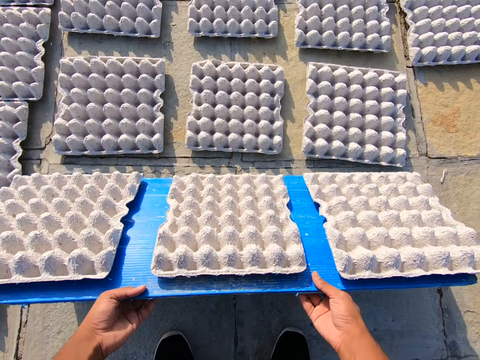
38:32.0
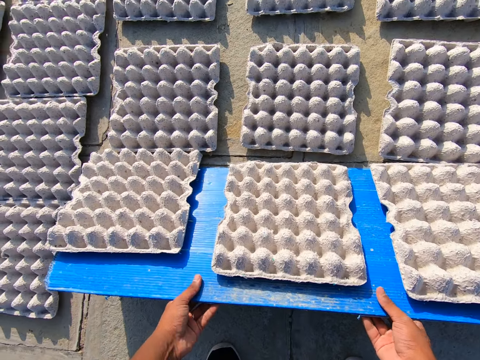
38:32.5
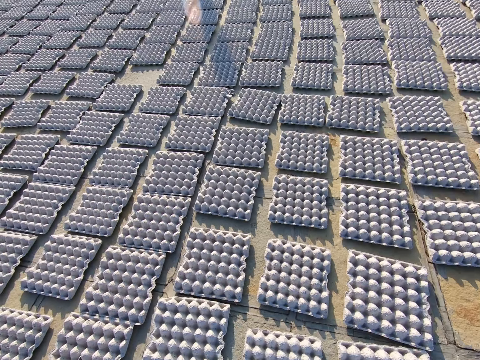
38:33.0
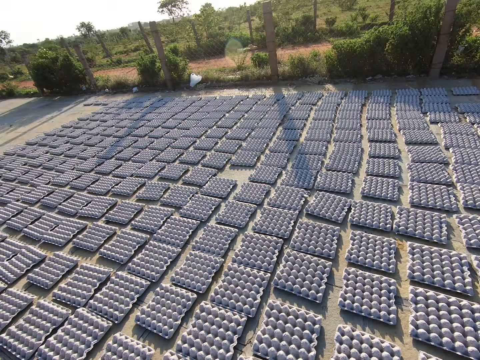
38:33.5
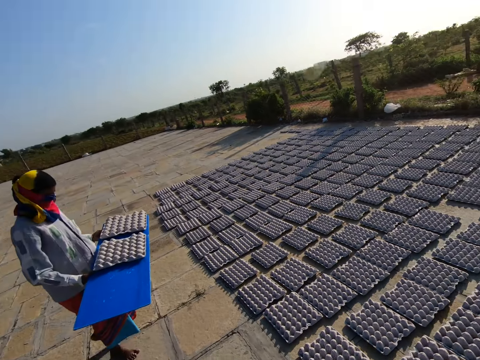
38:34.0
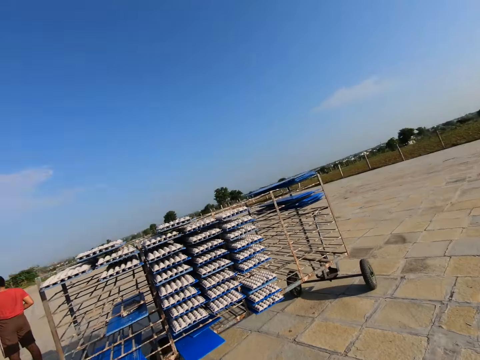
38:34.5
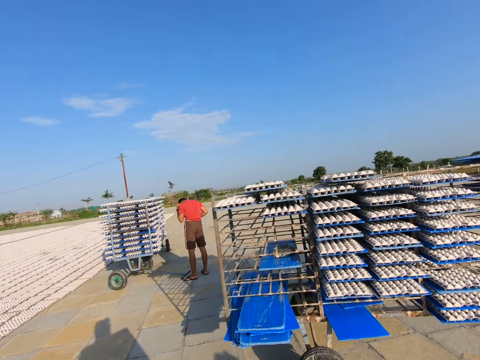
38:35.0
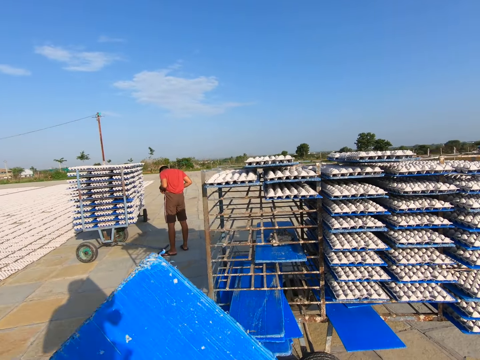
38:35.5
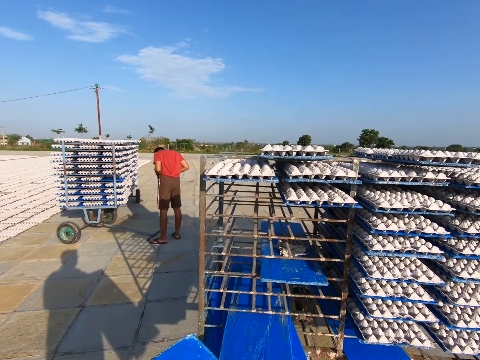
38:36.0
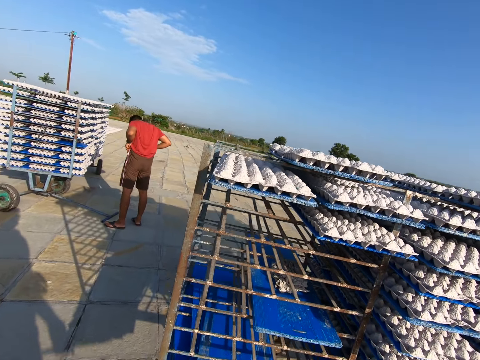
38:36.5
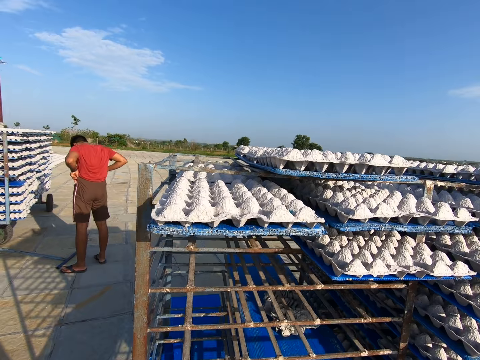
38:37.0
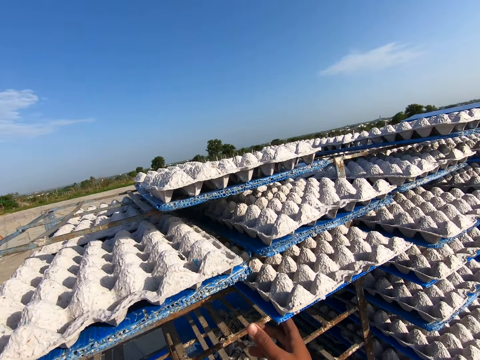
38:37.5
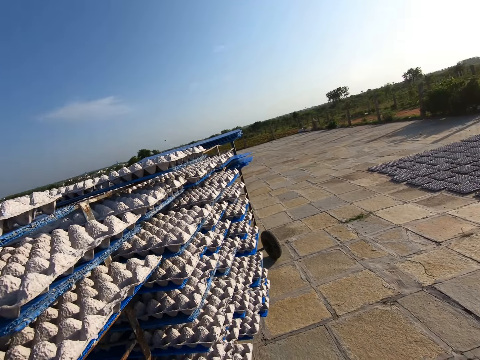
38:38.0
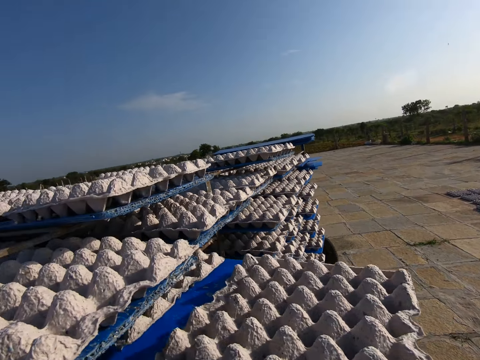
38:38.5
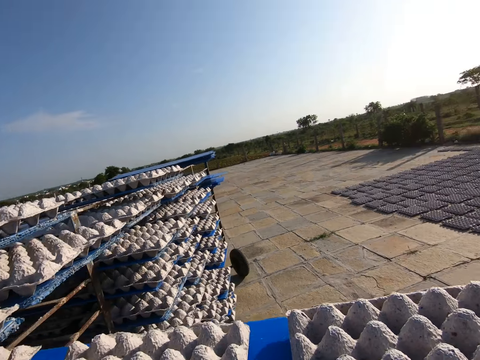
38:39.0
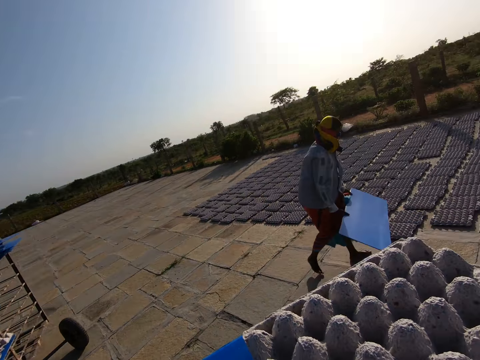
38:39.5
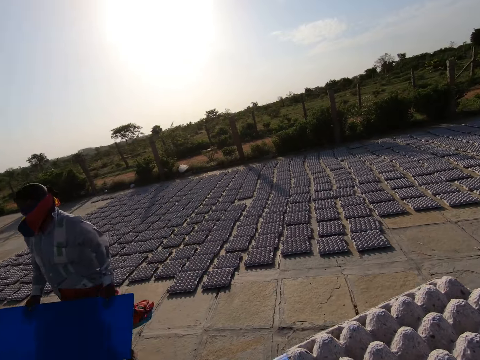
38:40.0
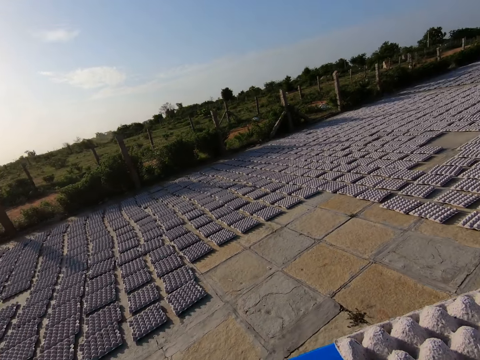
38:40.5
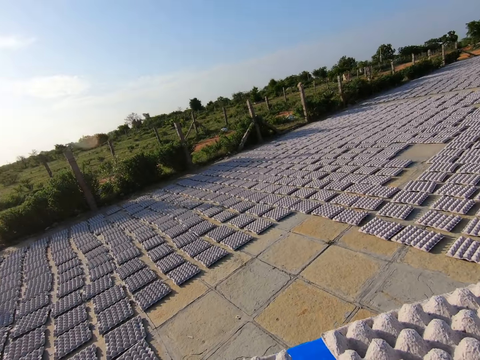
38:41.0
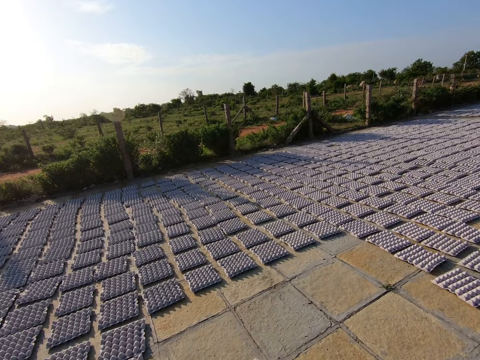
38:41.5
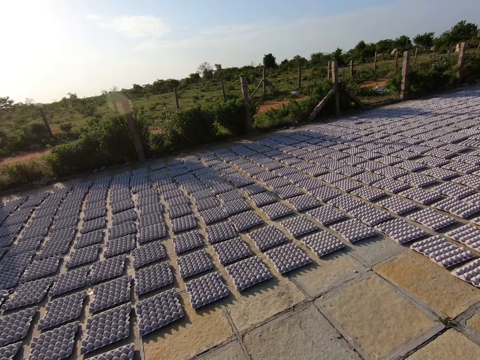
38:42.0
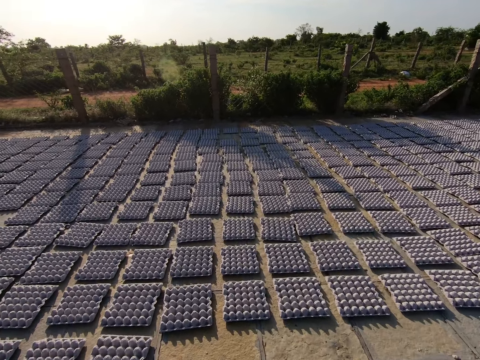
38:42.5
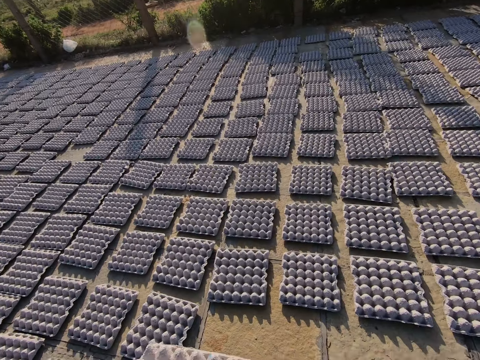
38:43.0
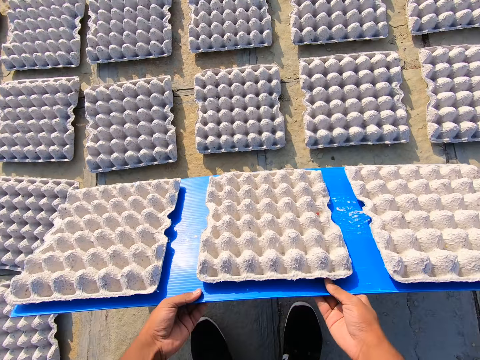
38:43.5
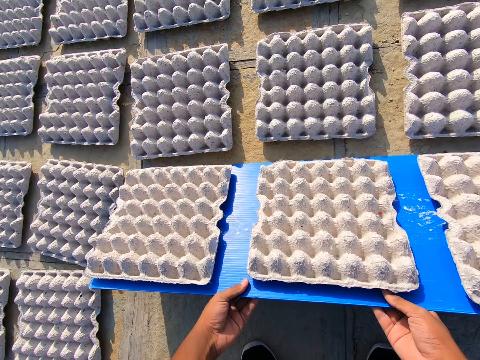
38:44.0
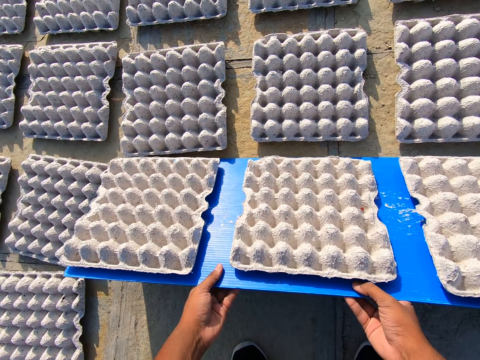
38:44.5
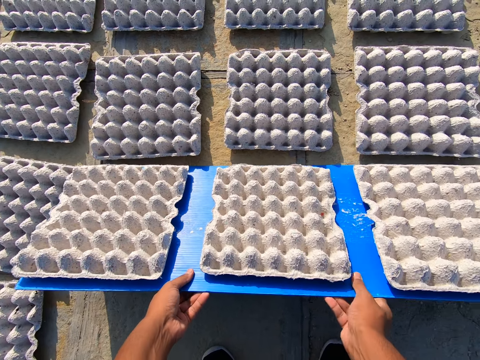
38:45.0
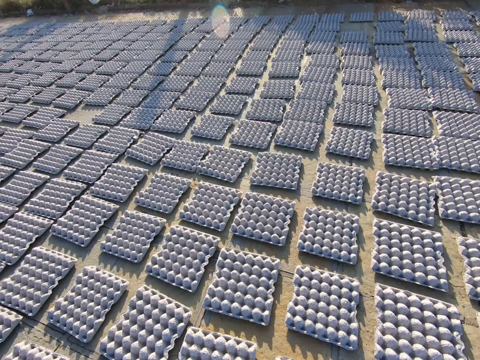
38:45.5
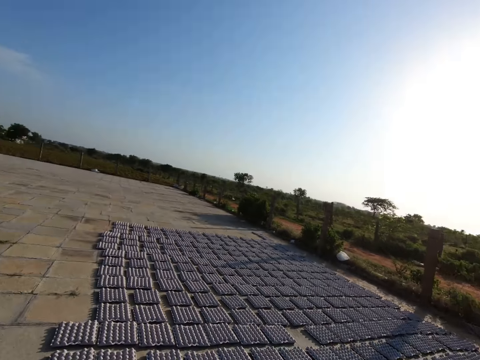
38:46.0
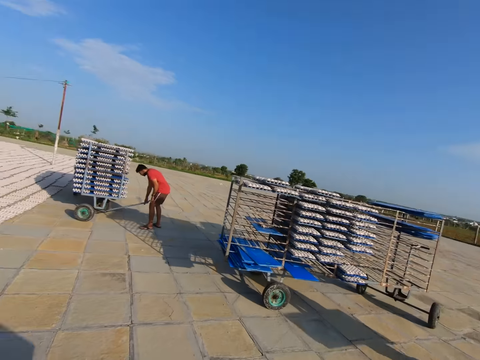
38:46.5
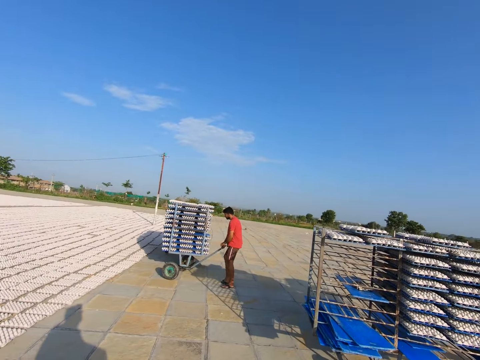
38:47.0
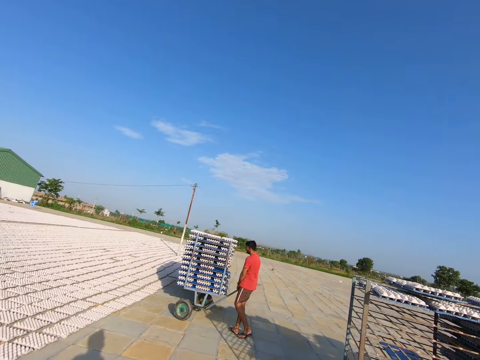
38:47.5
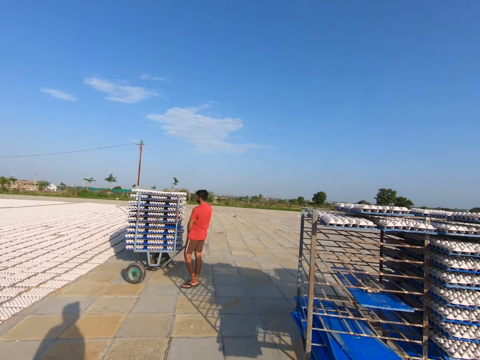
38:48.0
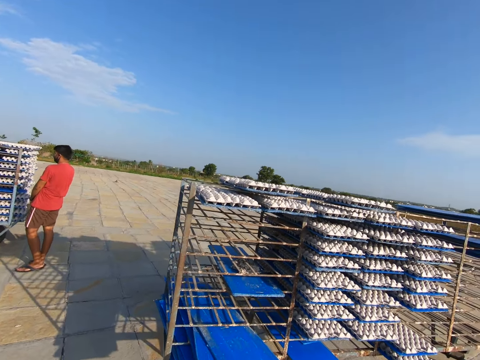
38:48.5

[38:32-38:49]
The camera wearer drops the egg crate on the ground with the tray or board in both hands. They pull the board. They walk towards the trolley on the pavement. They pick a tray of egg crates from the trolley with both hands. They walk away from the trolley on the pavement. They drop the egg crate on the ground with the tray in both hands. They pull the board. They walk towards the trolley on the pavement.

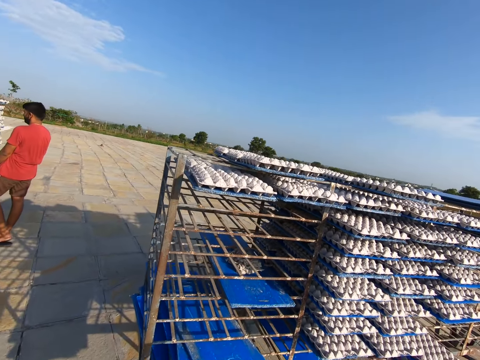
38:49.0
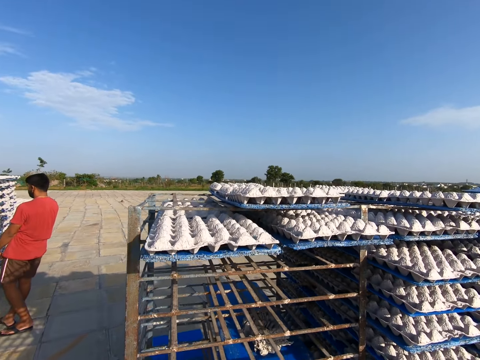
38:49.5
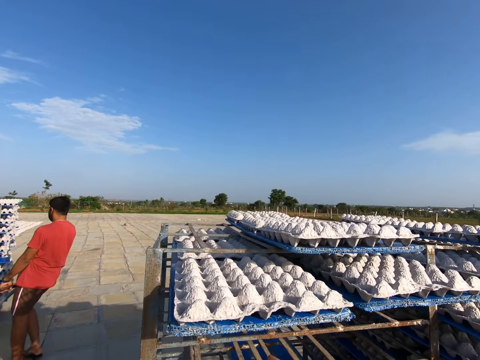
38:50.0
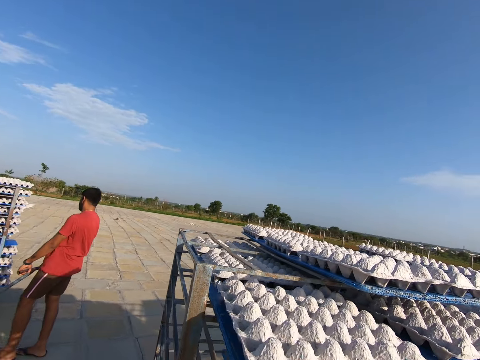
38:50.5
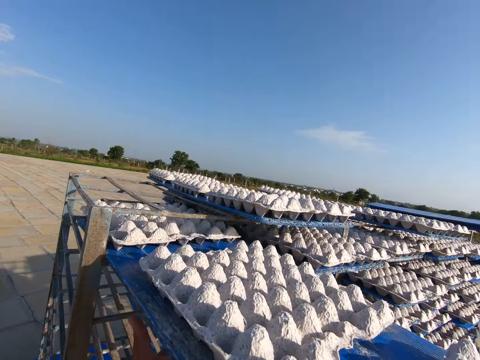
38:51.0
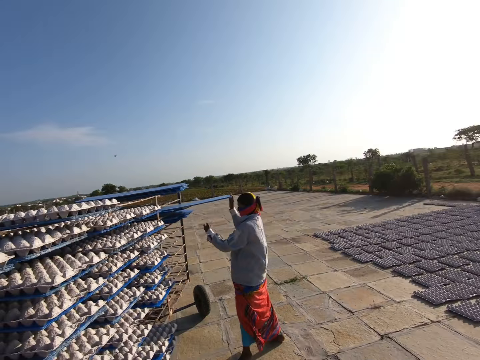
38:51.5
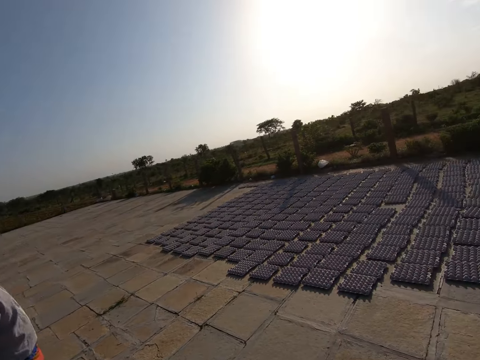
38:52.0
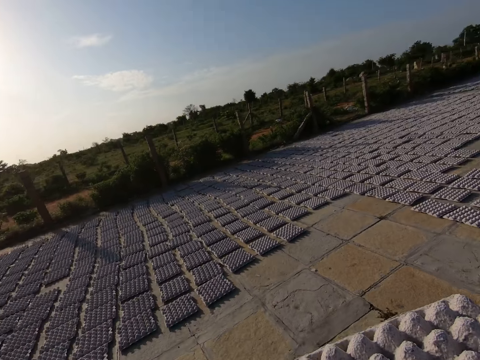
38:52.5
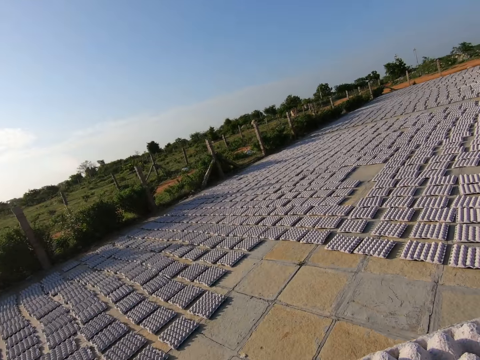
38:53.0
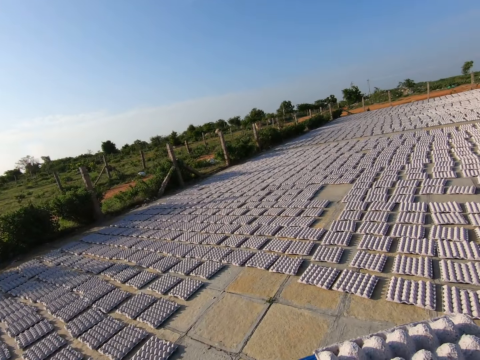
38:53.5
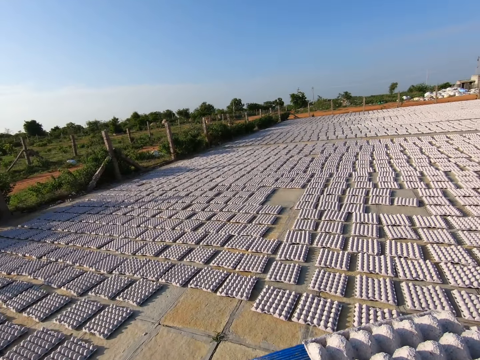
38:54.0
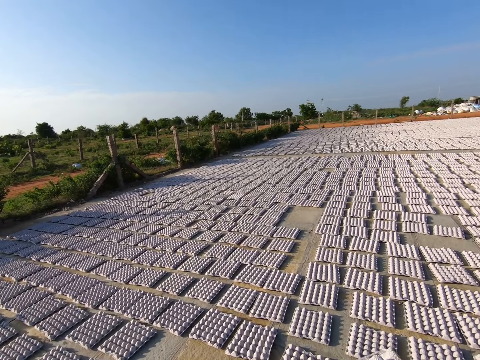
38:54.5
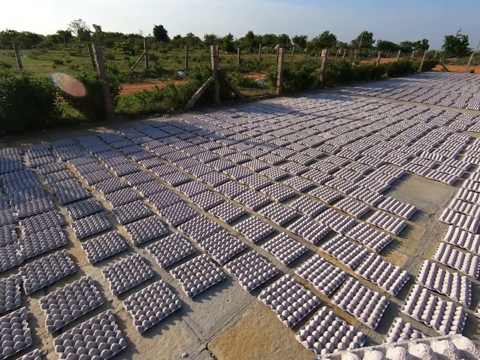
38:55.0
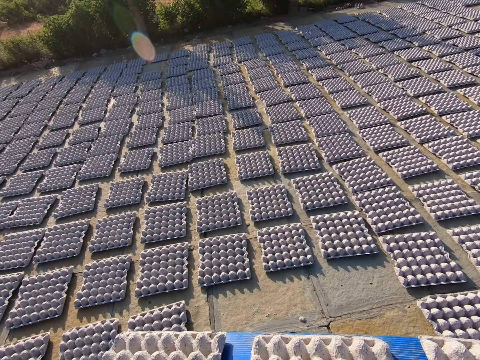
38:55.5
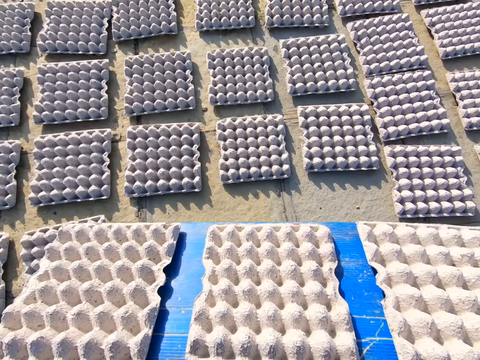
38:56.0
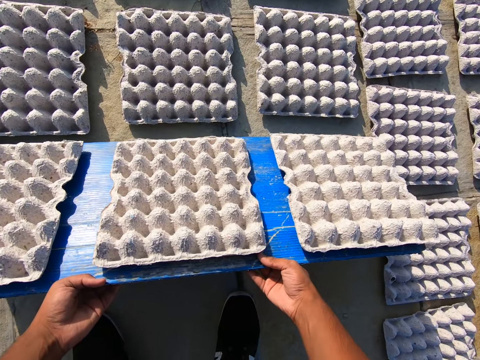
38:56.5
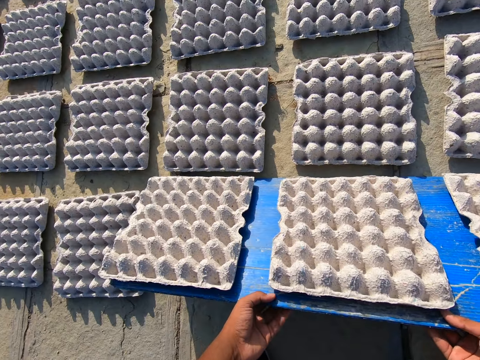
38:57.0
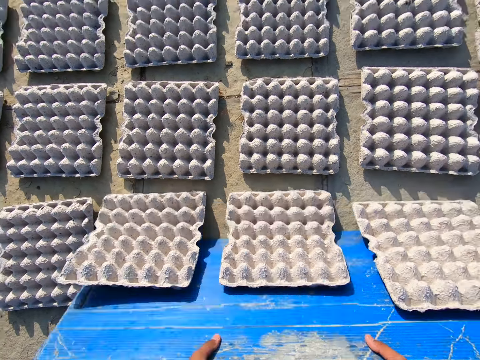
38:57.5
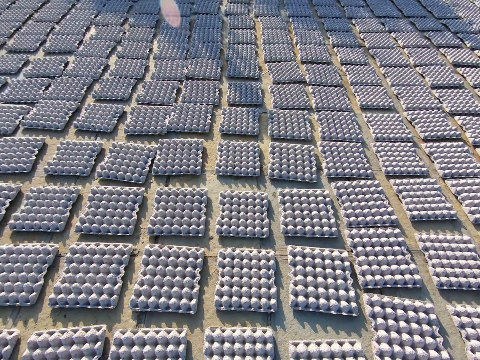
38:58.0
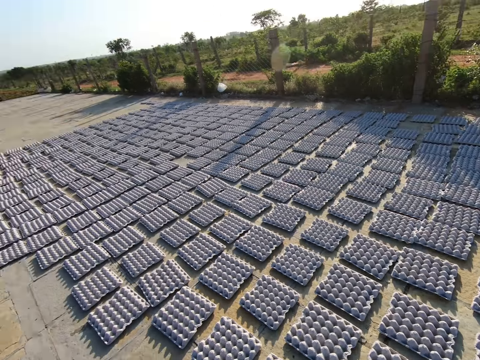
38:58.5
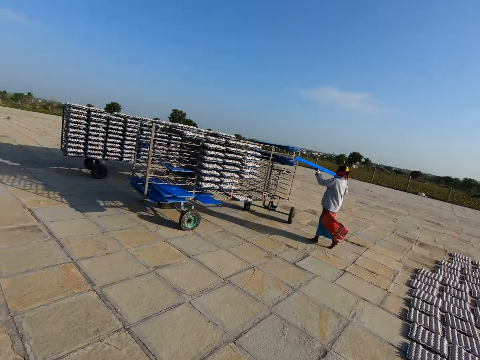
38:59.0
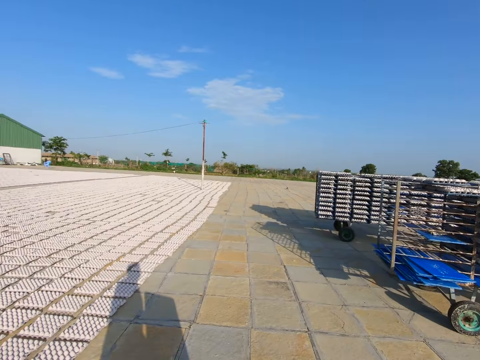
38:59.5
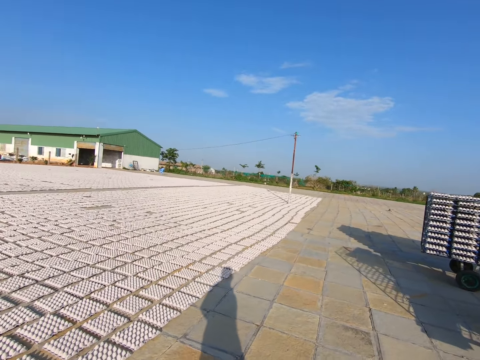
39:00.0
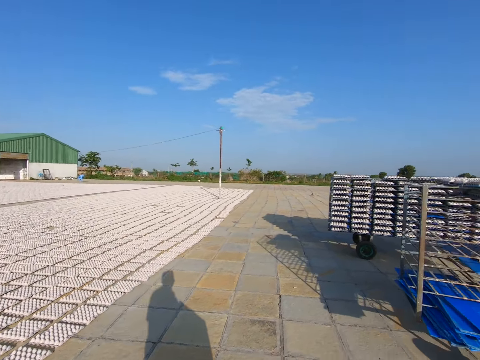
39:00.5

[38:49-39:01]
The camera wearer picks a tray of egg crates from the trolley with both hands. They walk away from the trolley on the pavement. They drop the egg crate on the ground with the tray or board in both hands. They pull the board. They walk towards the trolley on the pavement.
